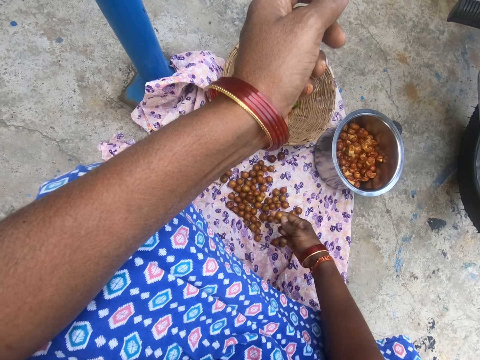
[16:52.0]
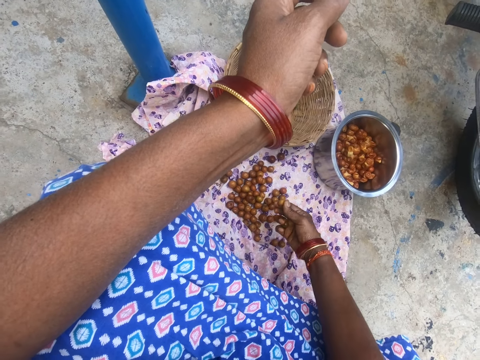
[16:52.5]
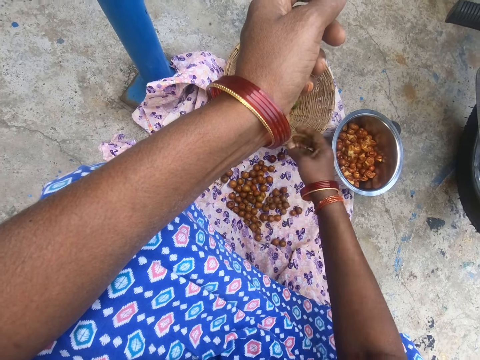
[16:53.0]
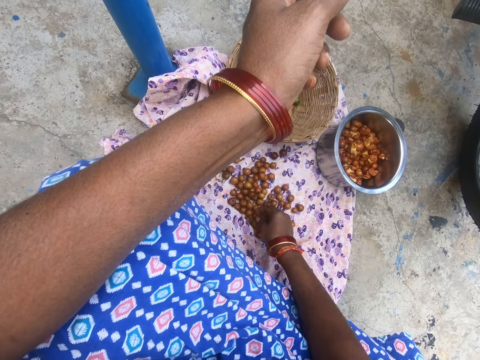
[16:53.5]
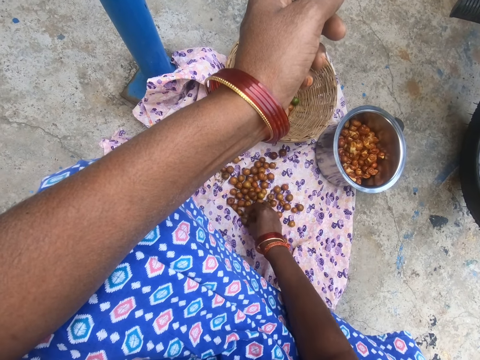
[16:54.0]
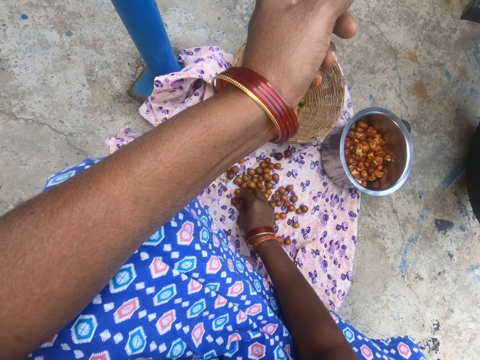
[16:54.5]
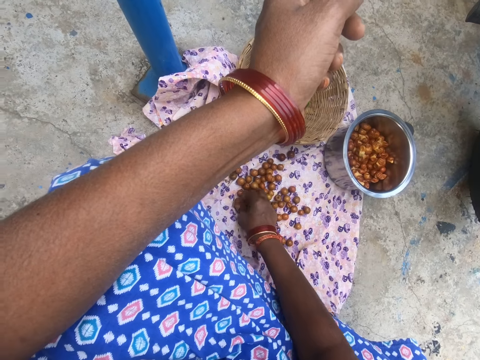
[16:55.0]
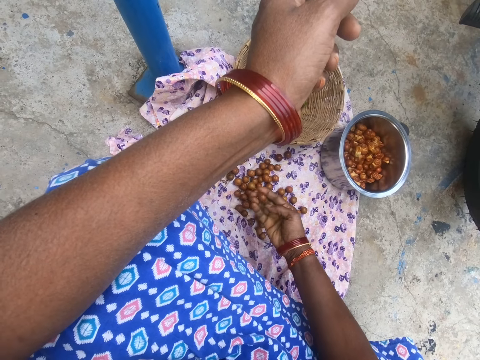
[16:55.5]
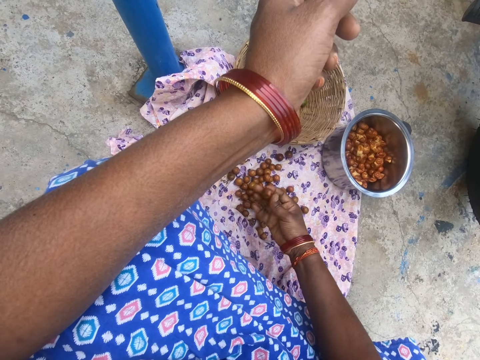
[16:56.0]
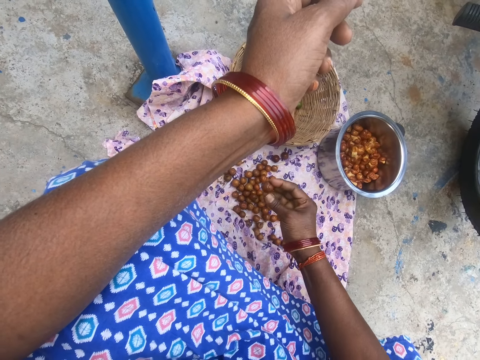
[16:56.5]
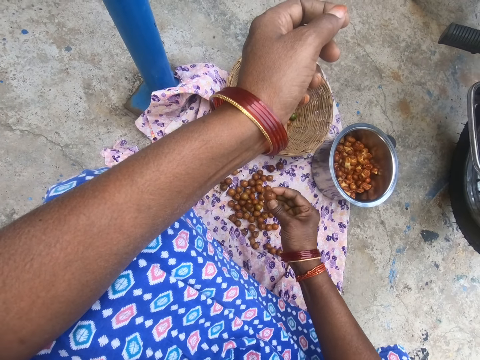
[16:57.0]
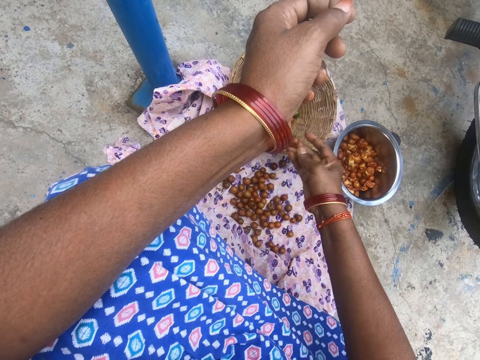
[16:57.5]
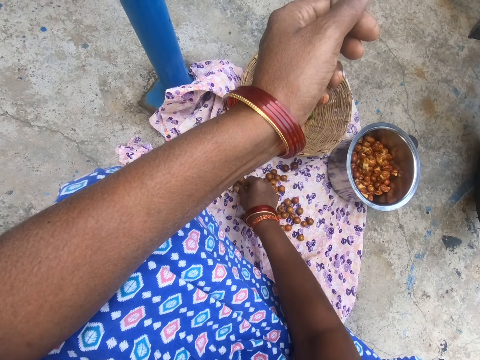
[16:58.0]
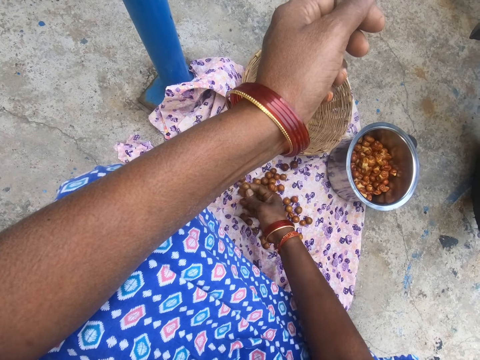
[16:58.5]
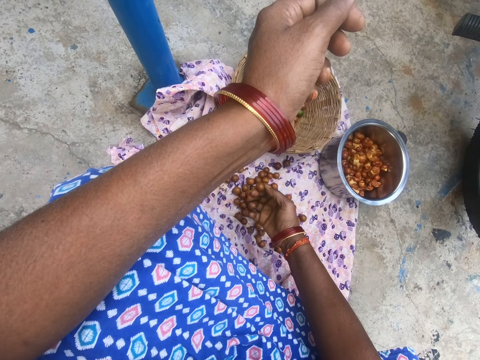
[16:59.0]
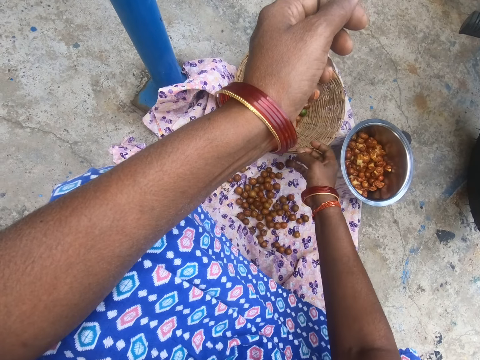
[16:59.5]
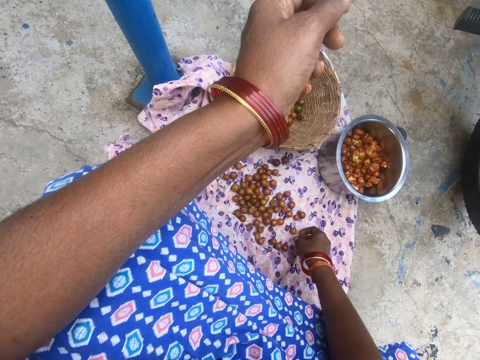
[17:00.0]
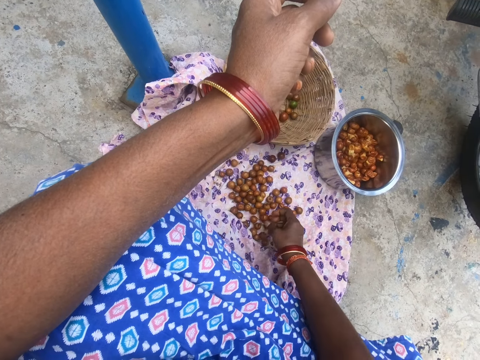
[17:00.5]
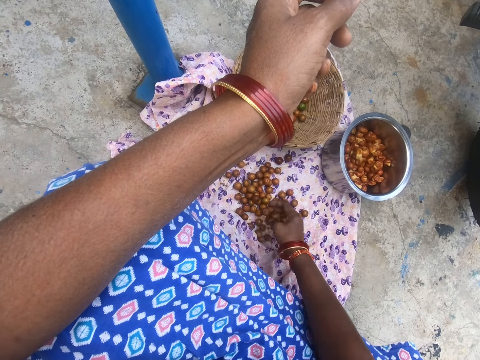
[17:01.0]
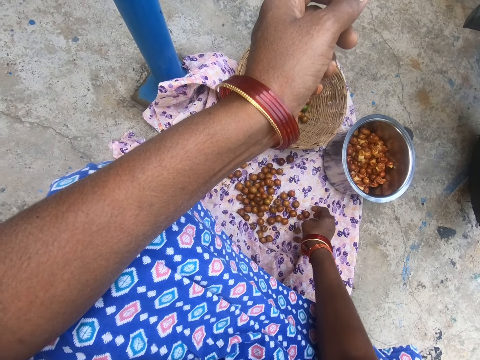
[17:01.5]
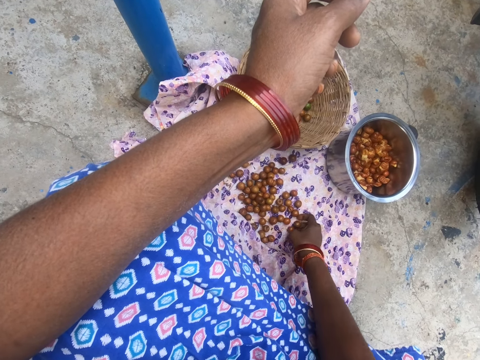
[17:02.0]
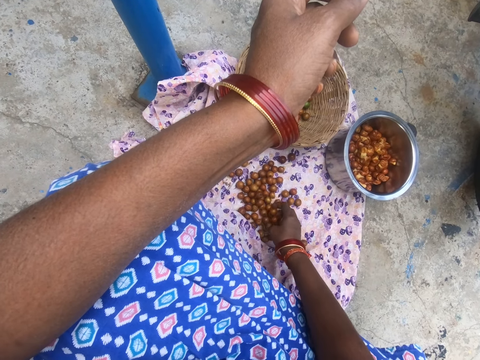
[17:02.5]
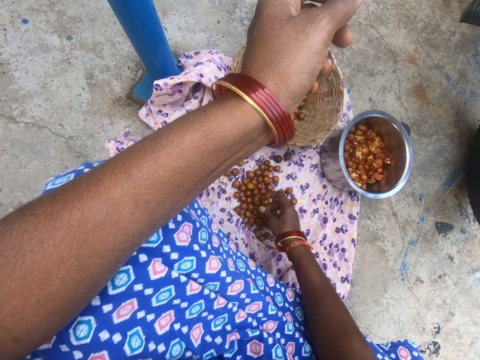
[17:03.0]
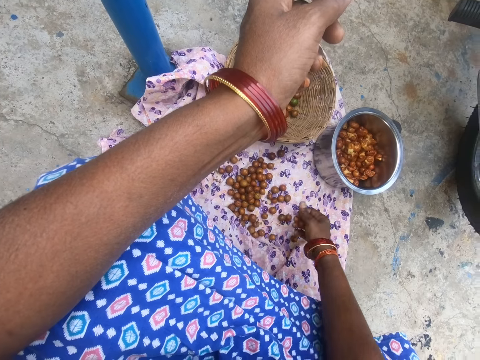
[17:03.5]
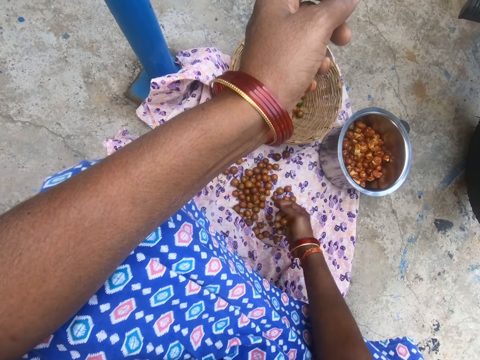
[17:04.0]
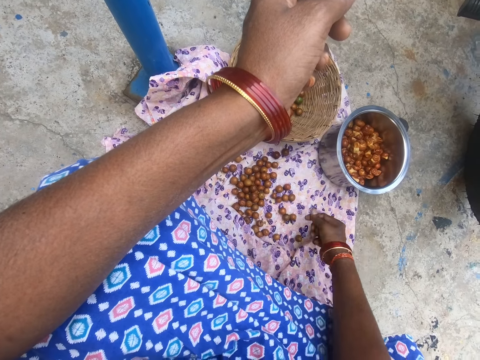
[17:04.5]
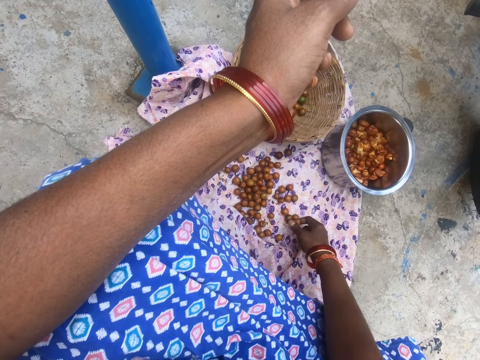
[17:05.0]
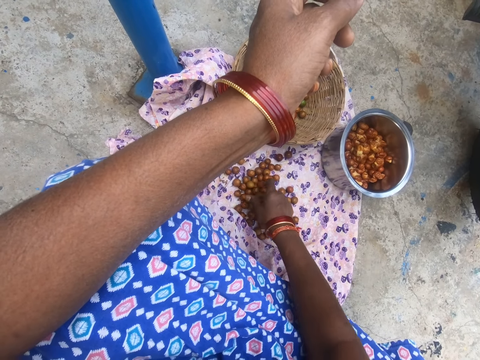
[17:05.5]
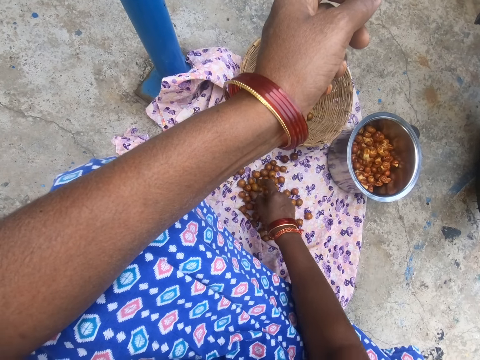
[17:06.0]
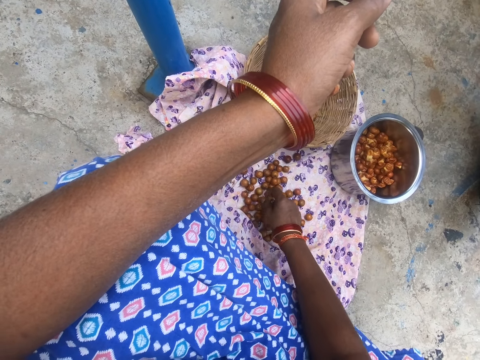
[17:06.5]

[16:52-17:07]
The camera wearer drops the cape gooseberries in the basket. They pick the cape gooseberries. They drop the cape gooseberry in the basket. They pick the cape gooseberries. They drop the cape gooseberry in the basket. They pick the cape gooseberries.

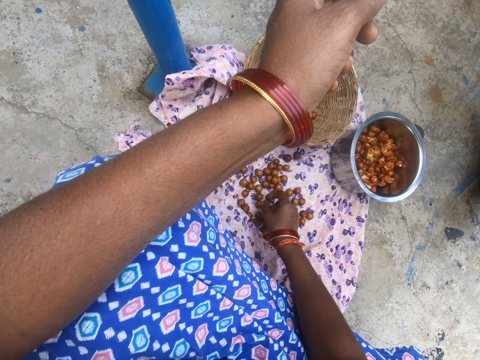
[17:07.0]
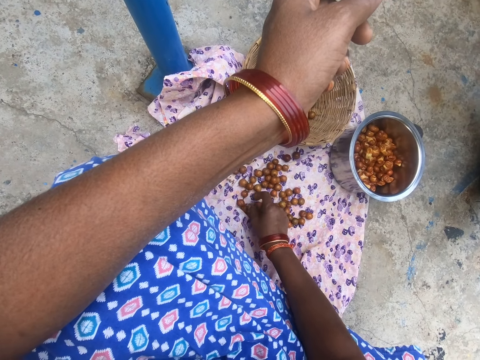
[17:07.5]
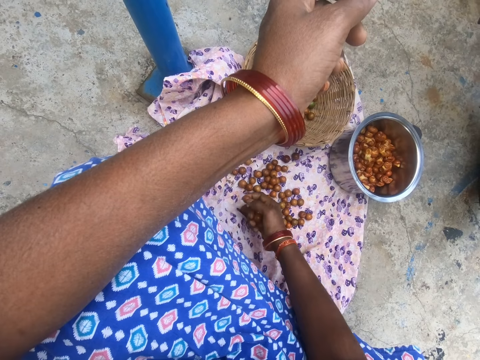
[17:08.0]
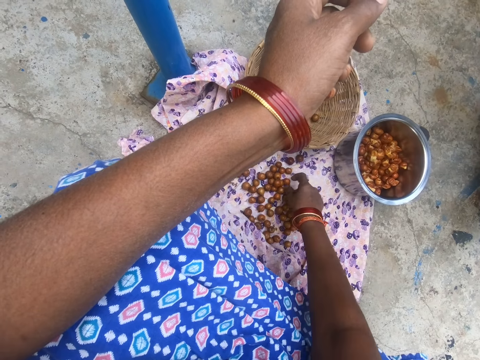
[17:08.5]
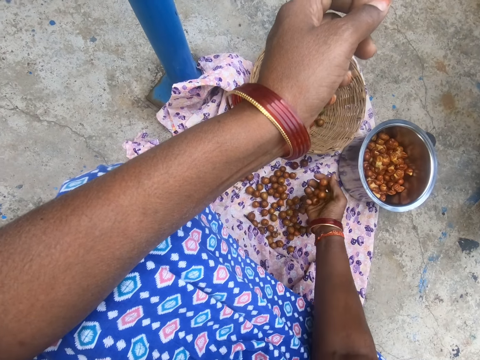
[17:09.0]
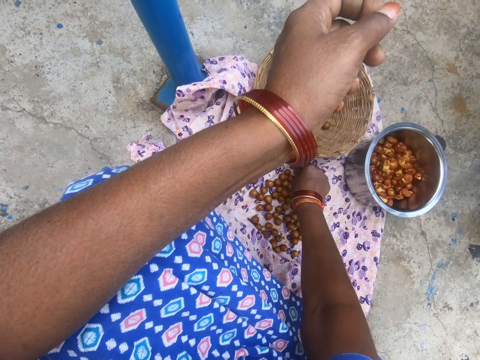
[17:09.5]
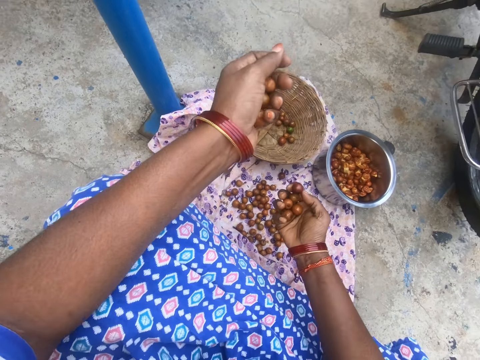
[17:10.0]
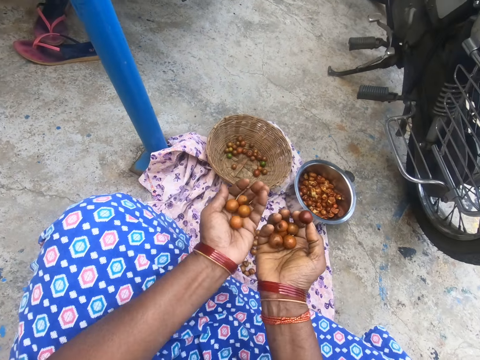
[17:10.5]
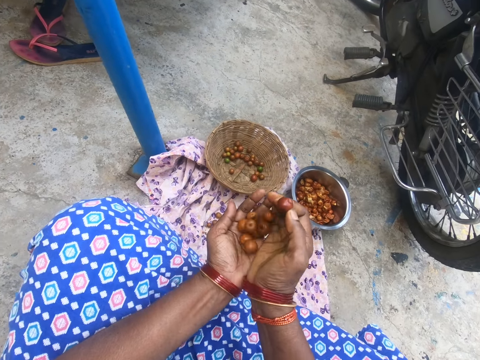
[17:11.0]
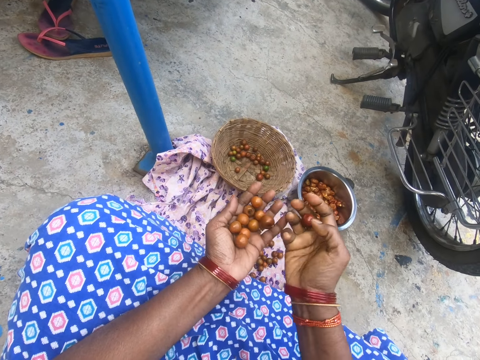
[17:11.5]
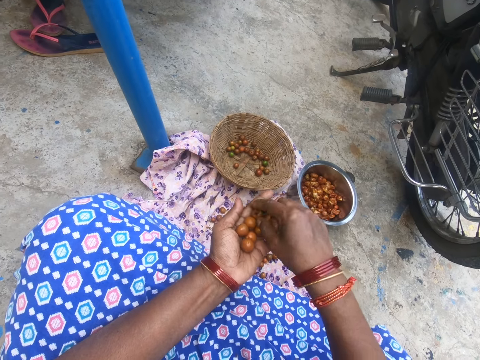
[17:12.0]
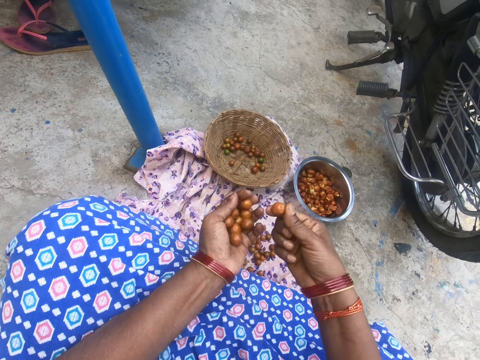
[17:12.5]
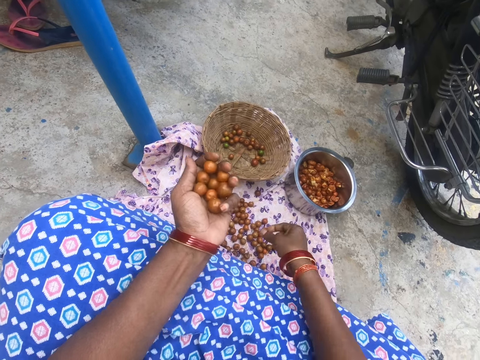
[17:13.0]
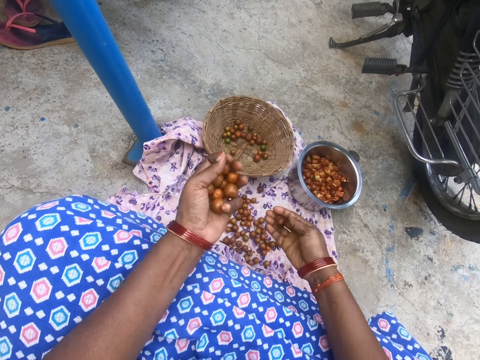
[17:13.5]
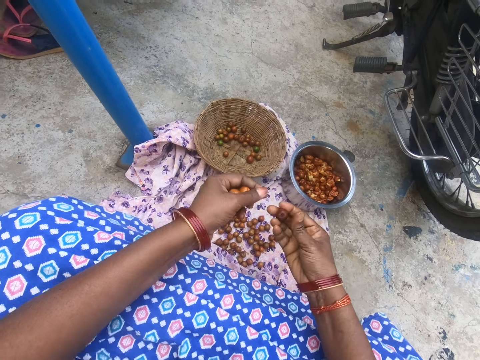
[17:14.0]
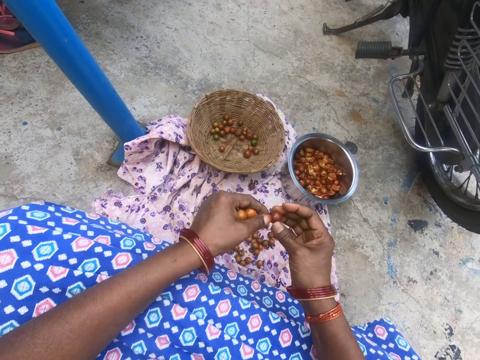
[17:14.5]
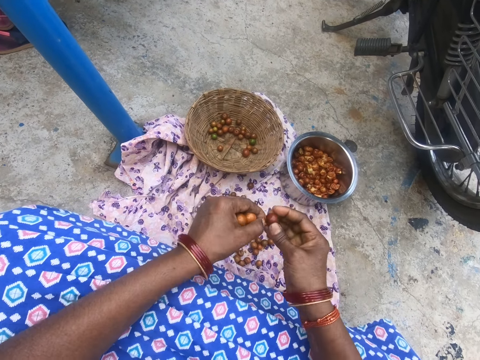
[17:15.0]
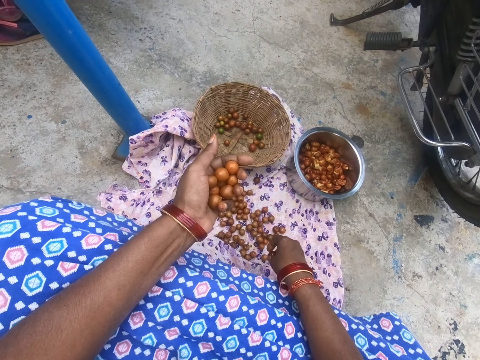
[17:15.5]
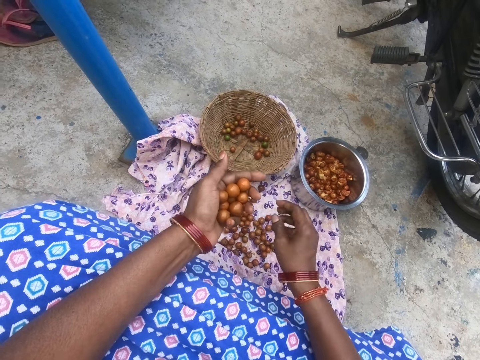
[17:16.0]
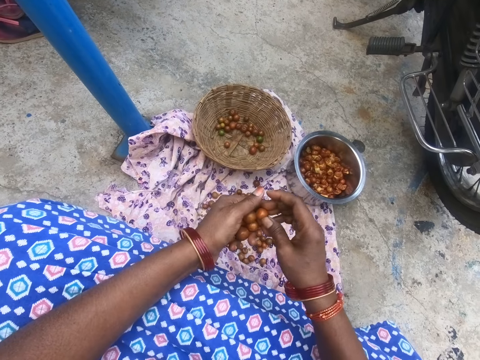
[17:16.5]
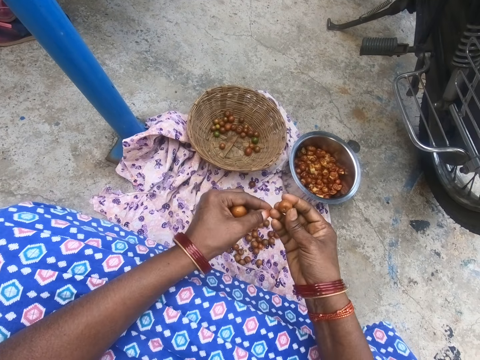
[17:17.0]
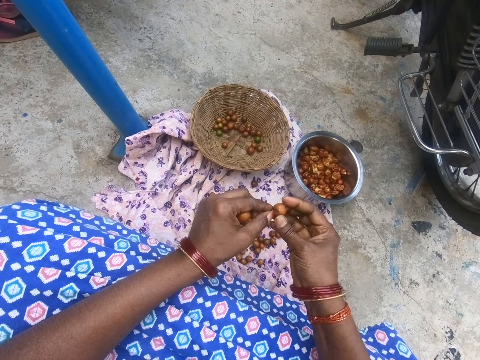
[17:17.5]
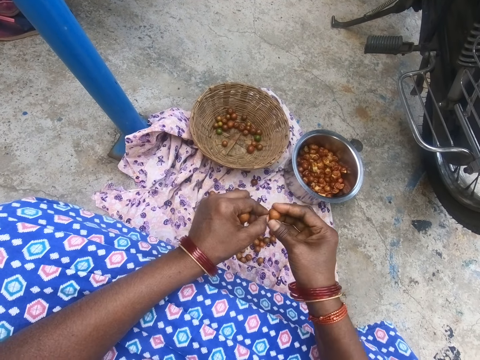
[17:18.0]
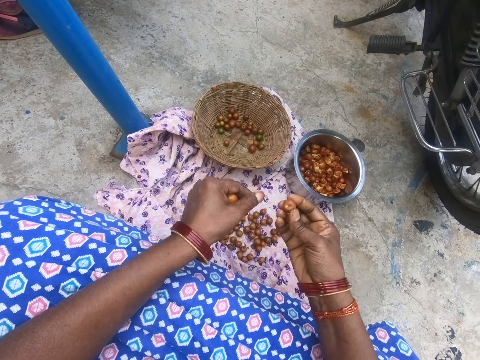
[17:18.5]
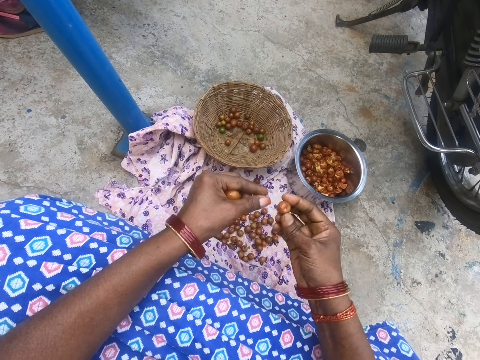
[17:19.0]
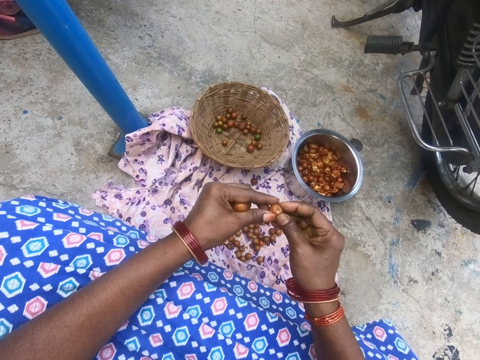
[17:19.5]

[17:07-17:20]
The camera wearer puts the cape gooseberries on the left hand. They pick a cape gooseberry, drop a cape gooseberry and peel the cape gooseberry. They prepare fruits. They drop a cape gooseberry. They pick a cape gooseberry. They prepare fruits. They peel the cape gooseberry.
